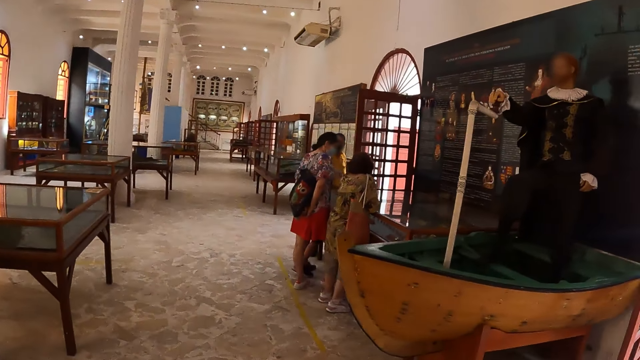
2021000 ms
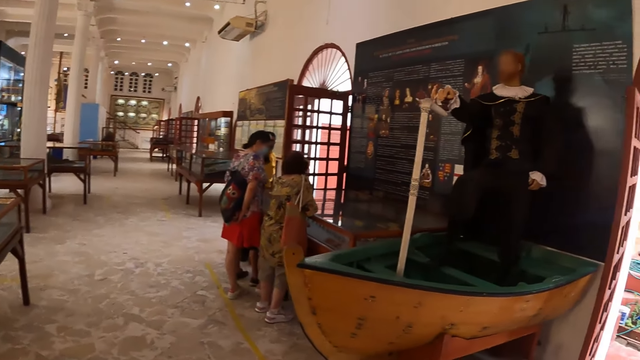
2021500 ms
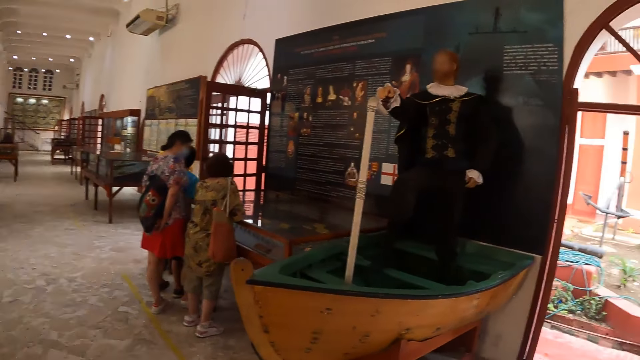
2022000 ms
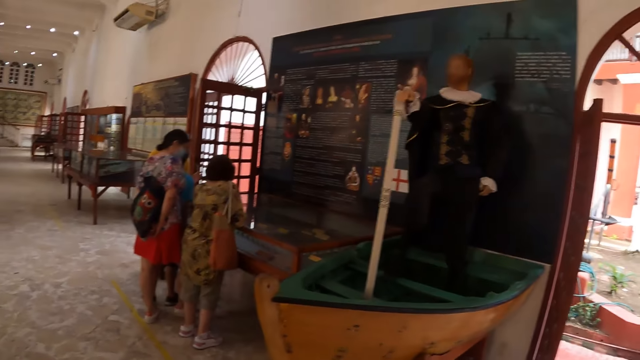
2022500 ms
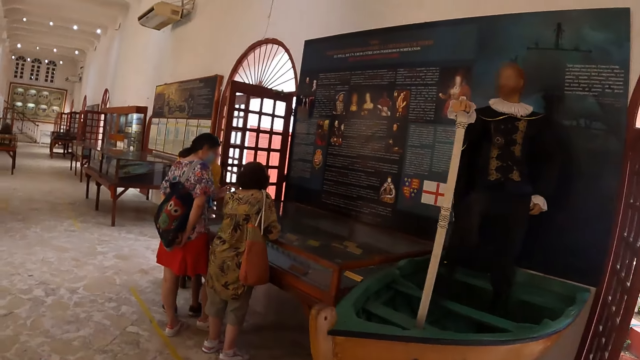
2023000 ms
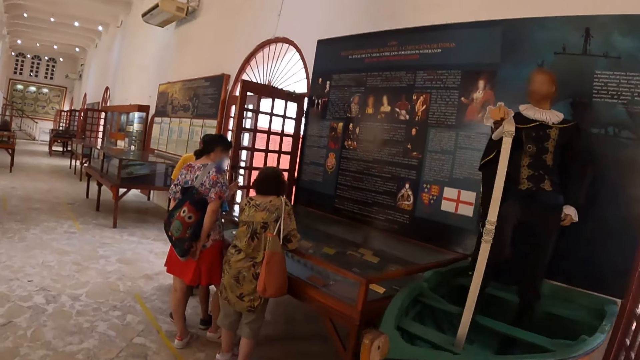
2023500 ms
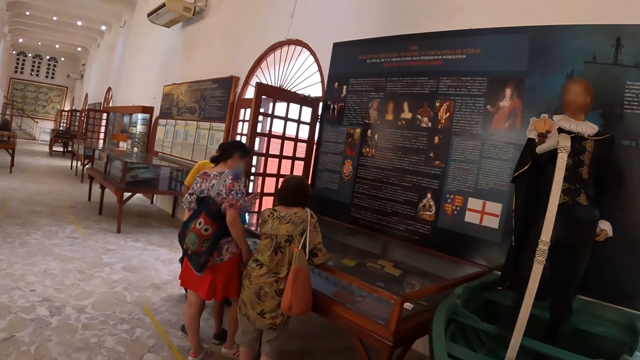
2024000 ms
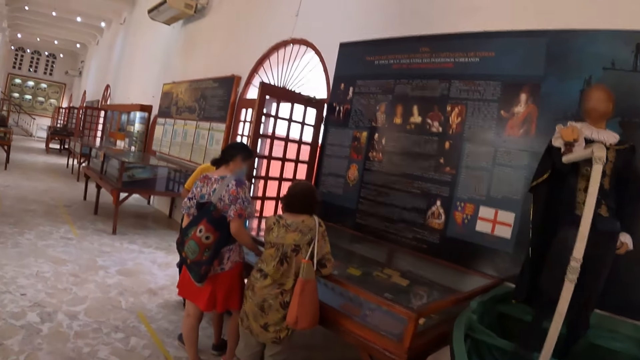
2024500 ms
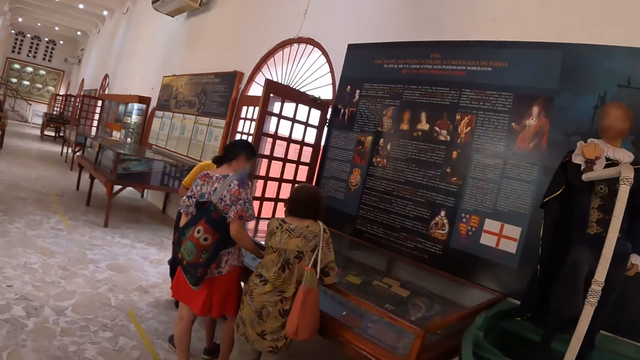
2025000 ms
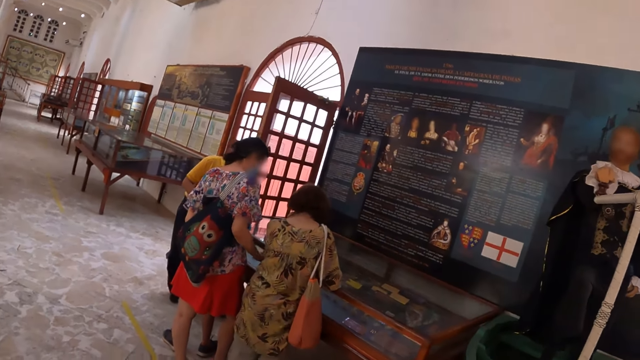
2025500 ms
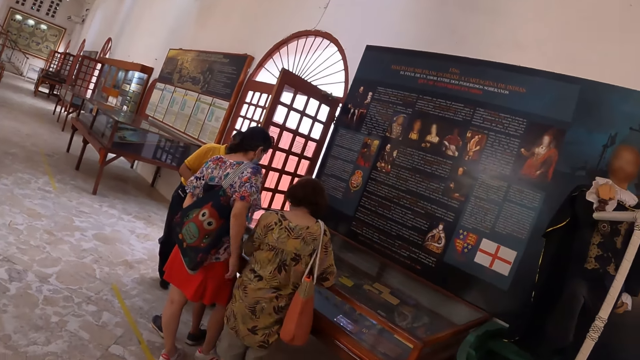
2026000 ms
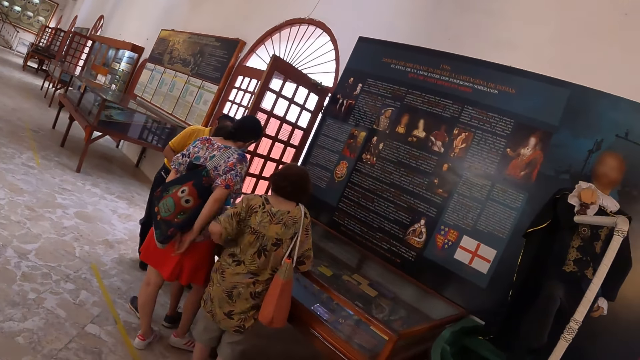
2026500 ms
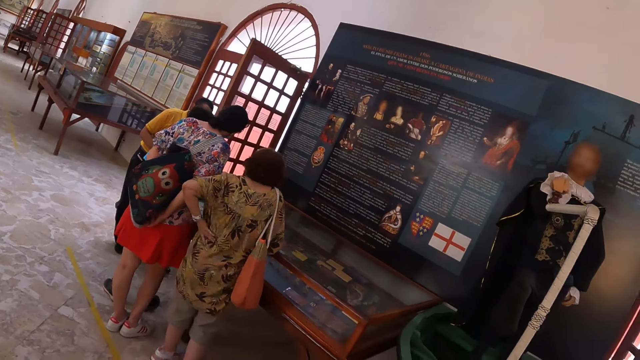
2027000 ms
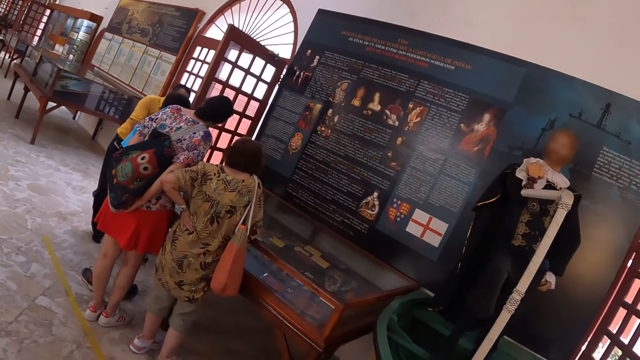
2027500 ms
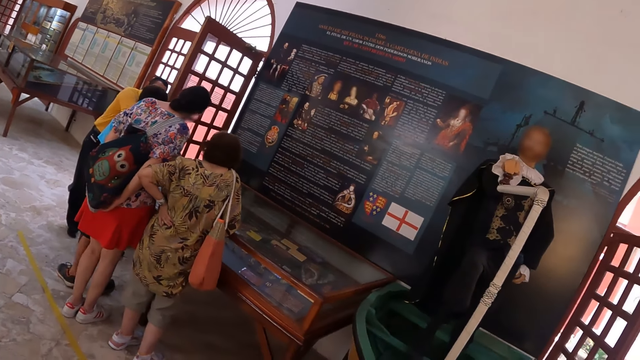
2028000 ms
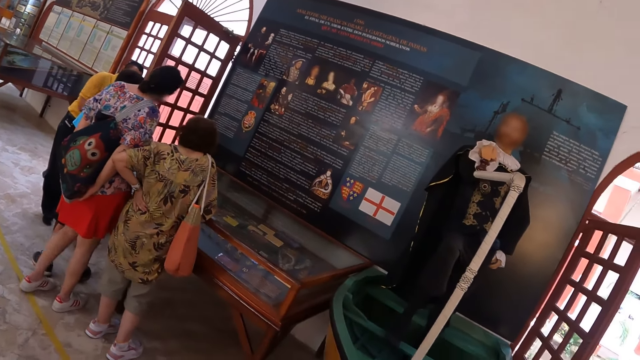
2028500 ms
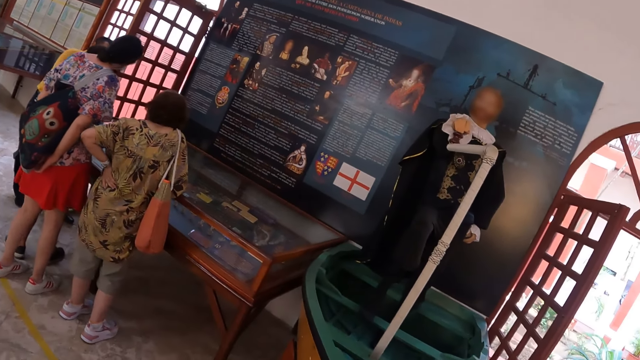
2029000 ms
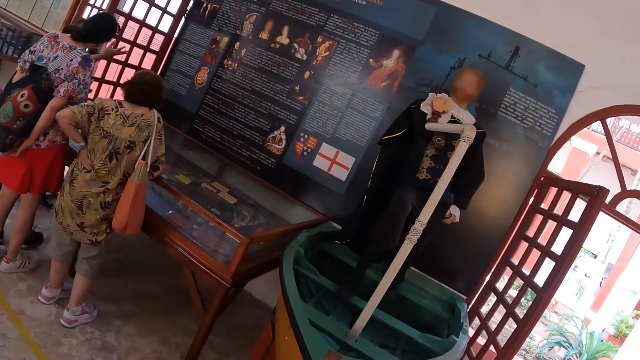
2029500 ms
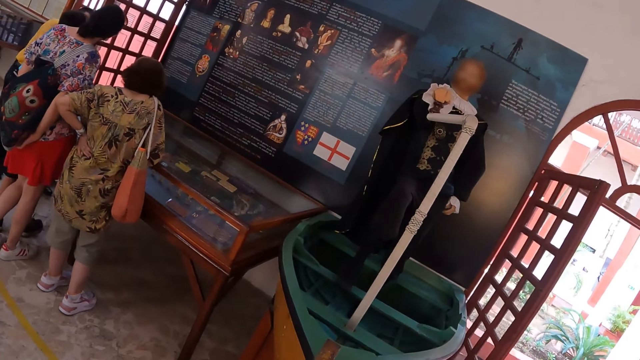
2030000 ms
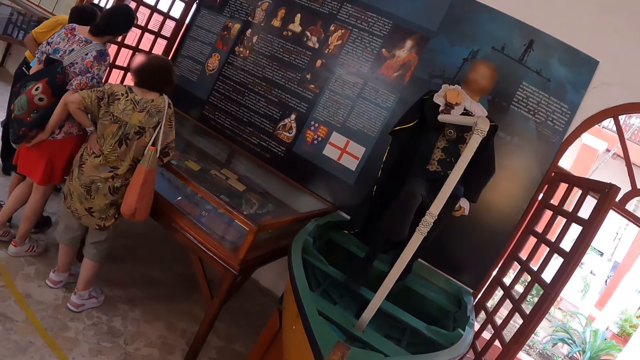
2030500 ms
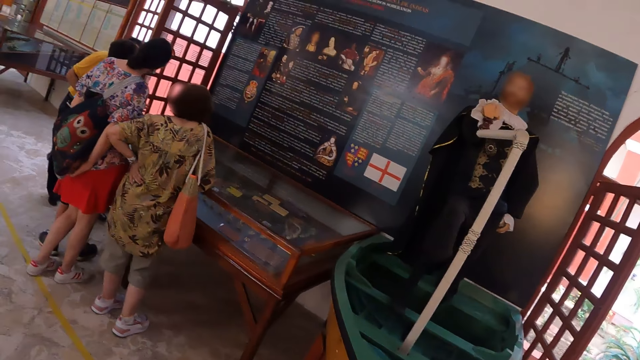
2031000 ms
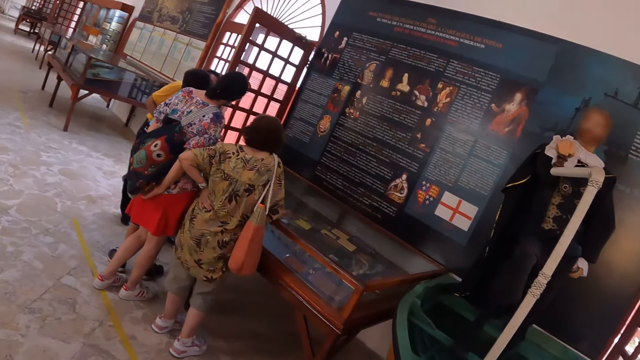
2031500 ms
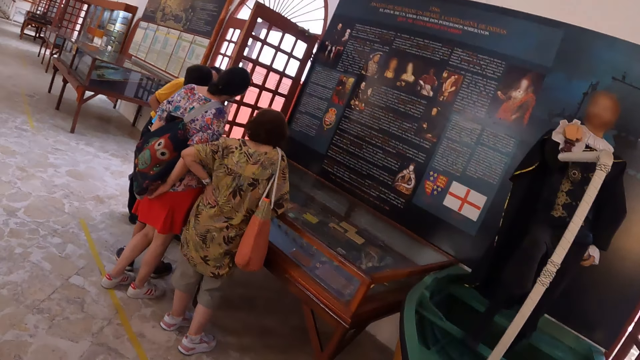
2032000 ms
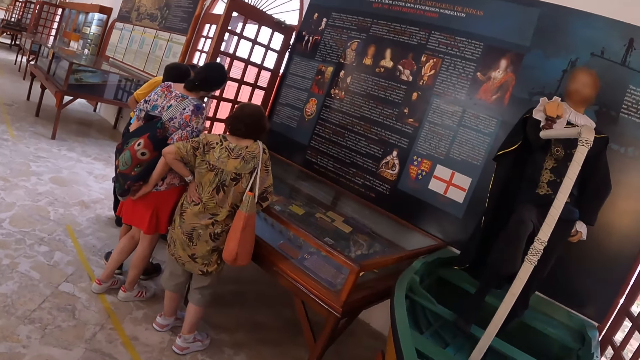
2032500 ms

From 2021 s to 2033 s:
The camera wearer walks right. They look at the writings on the wall and sculpture.

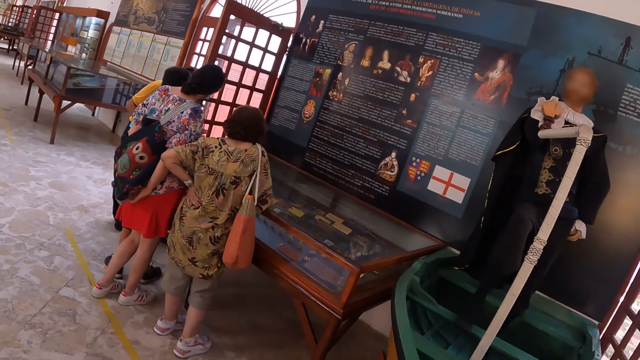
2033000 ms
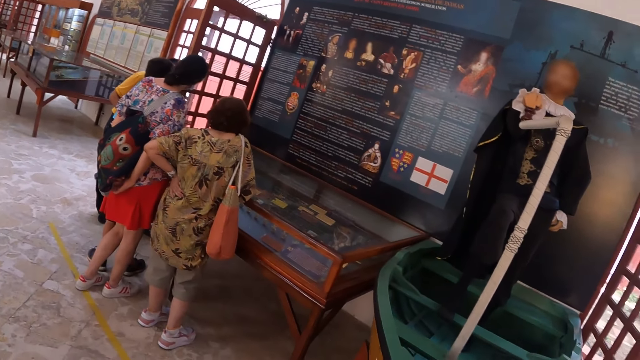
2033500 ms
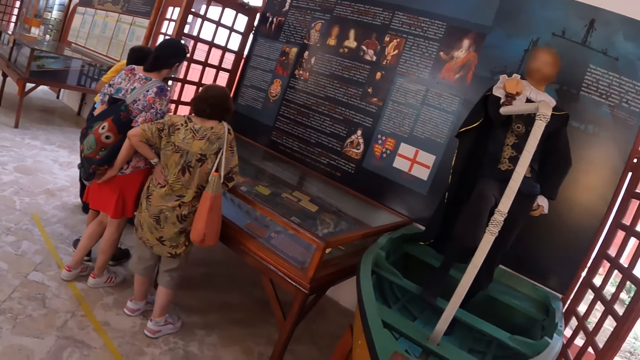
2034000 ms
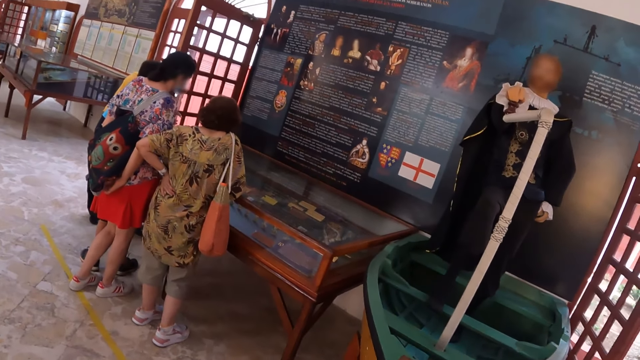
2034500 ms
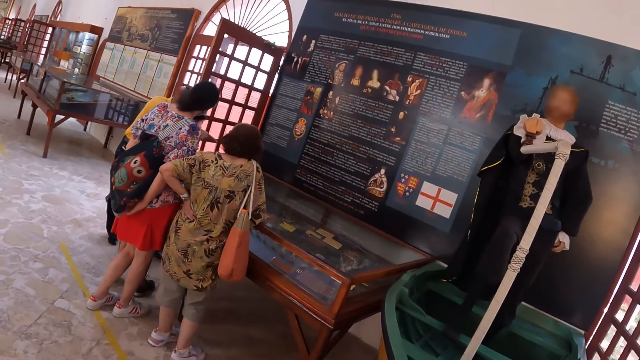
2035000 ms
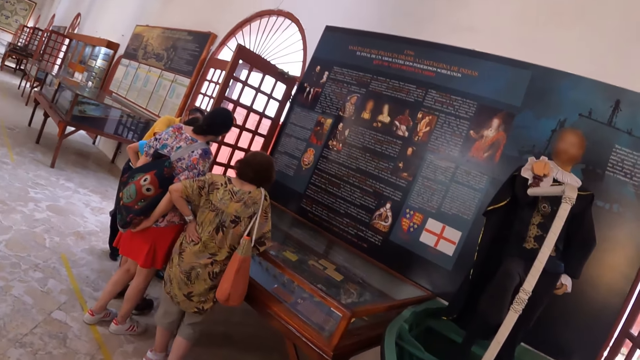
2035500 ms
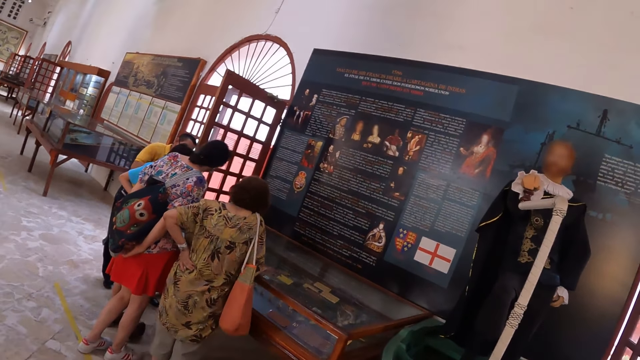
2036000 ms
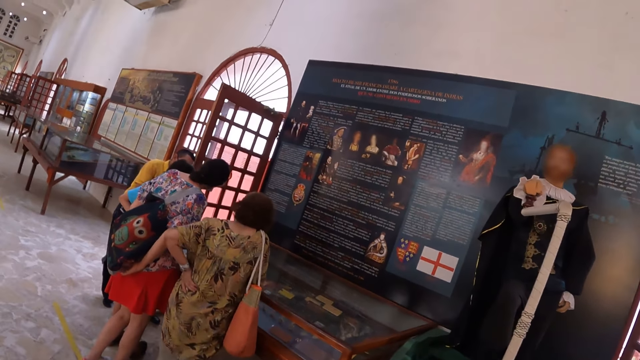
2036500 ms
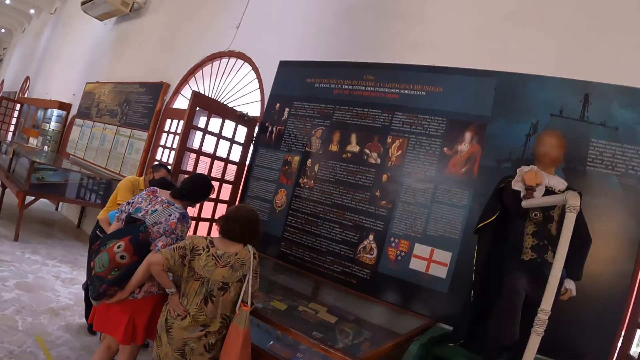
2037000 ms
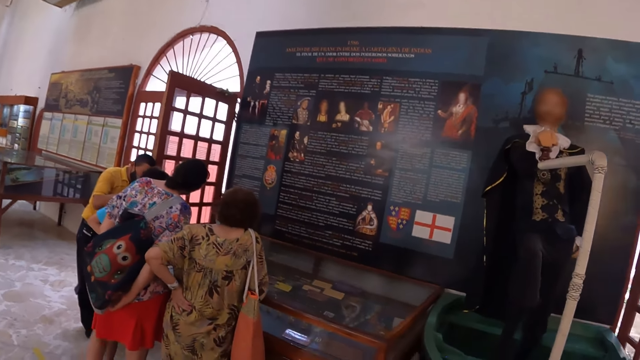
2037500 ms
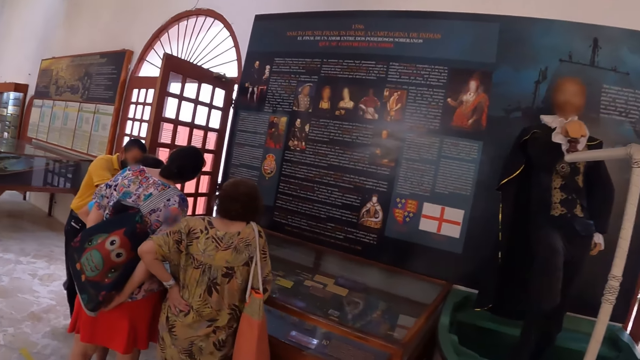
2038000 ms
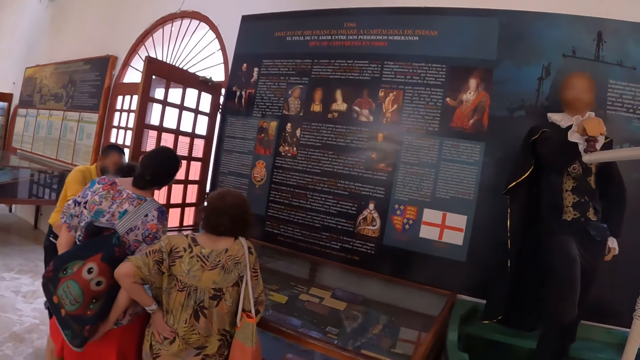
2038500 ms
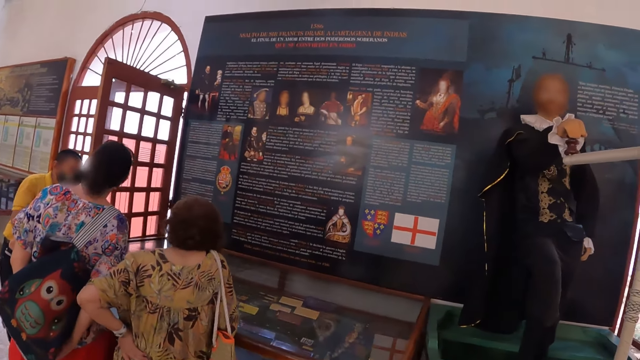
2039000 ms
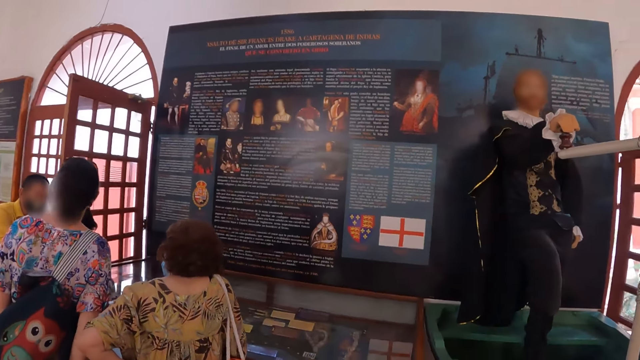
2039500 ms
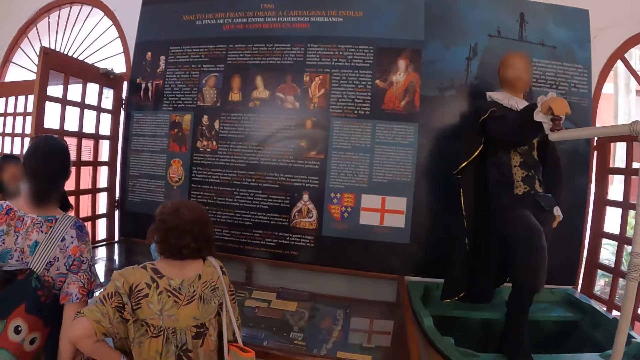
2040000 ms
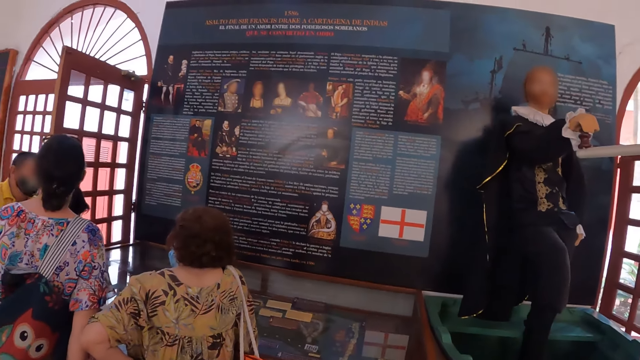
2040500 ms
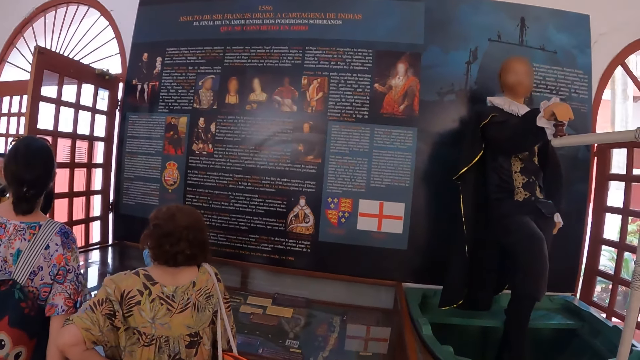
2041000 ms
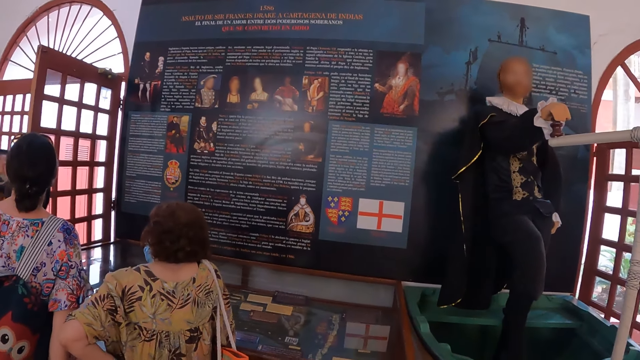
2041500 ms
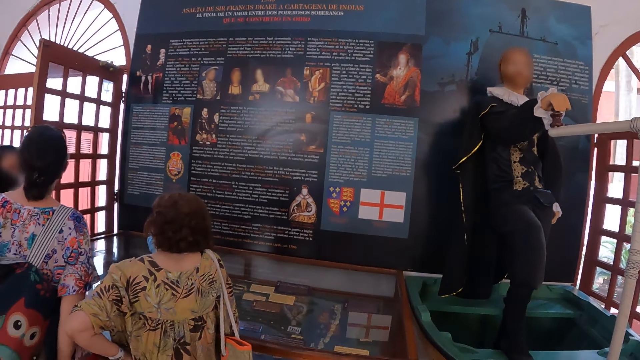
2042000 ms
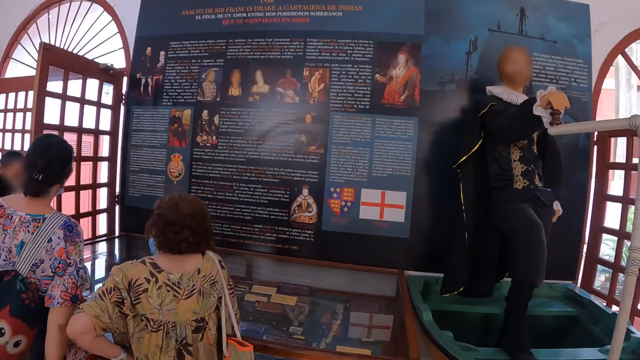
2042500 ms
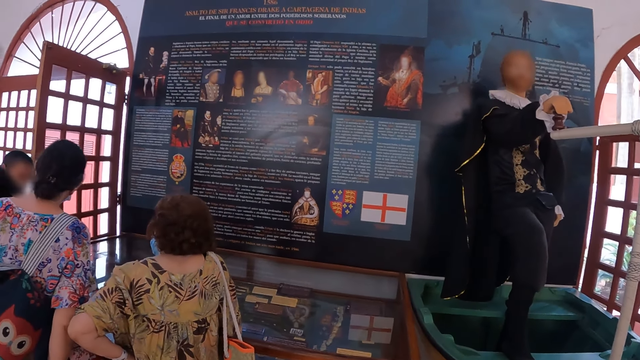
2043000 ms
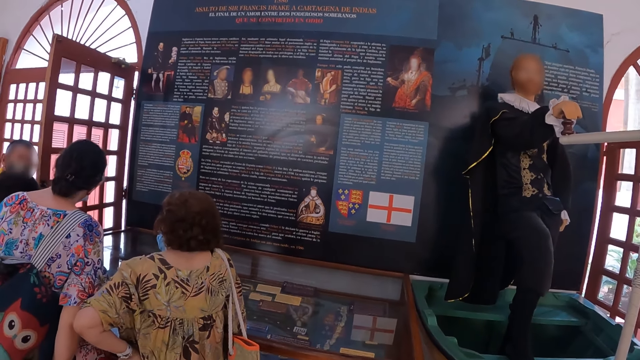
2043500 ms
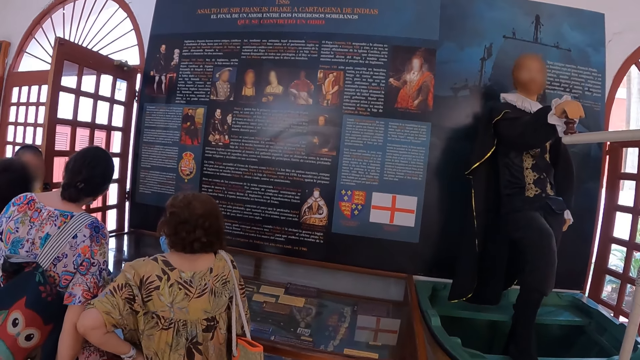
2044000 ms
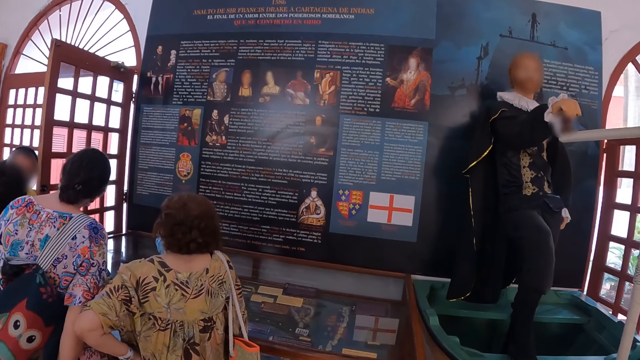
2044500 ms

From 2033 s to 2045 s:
The camera wearer walks forward. They stare at the artefacts.
